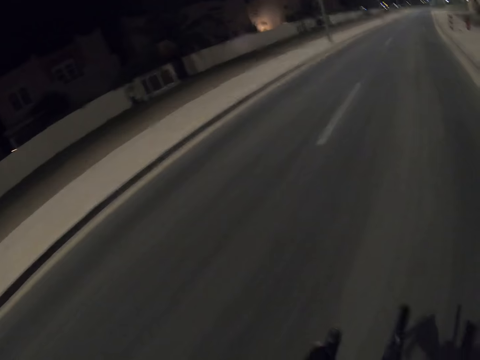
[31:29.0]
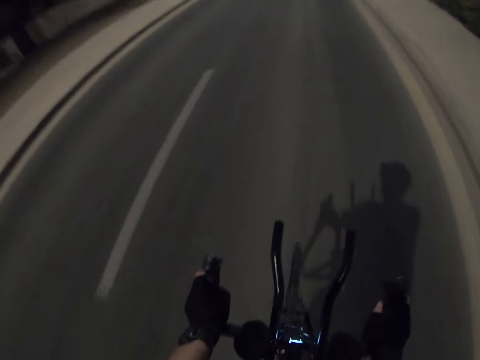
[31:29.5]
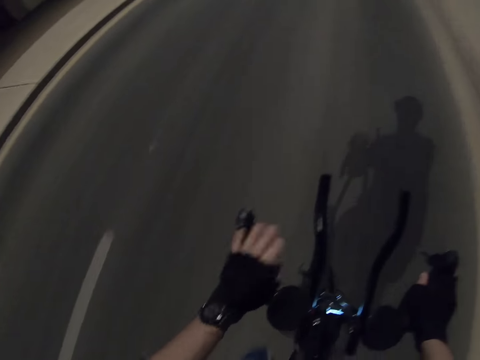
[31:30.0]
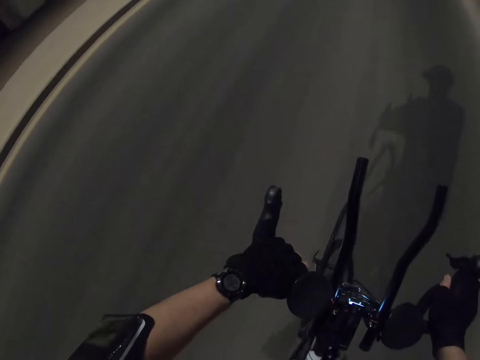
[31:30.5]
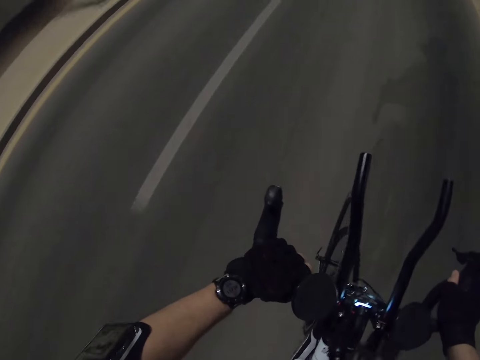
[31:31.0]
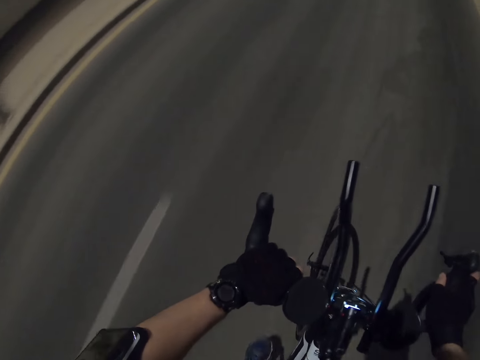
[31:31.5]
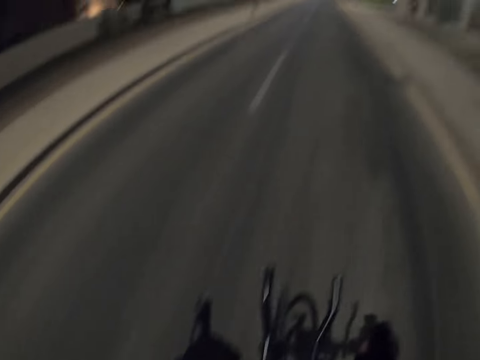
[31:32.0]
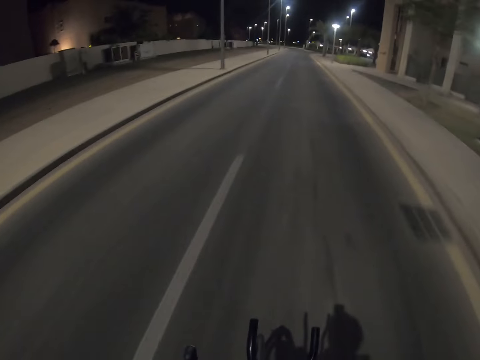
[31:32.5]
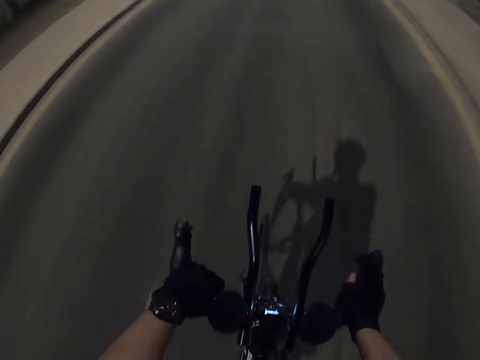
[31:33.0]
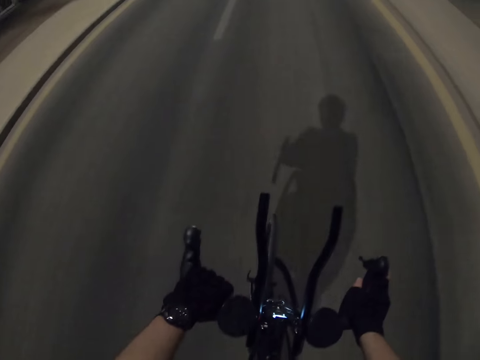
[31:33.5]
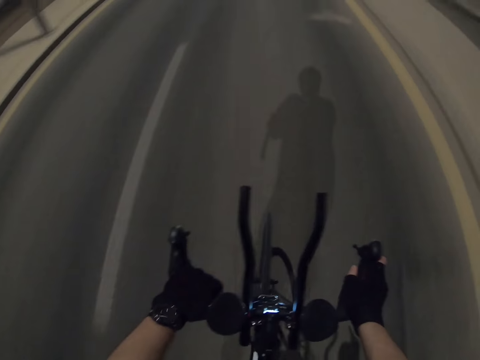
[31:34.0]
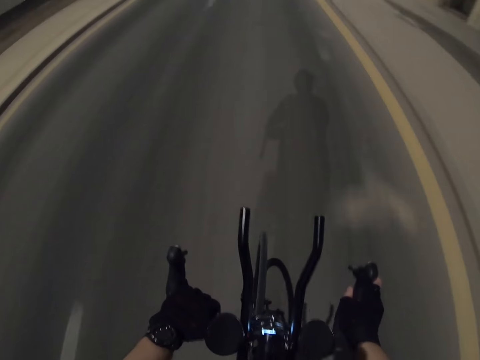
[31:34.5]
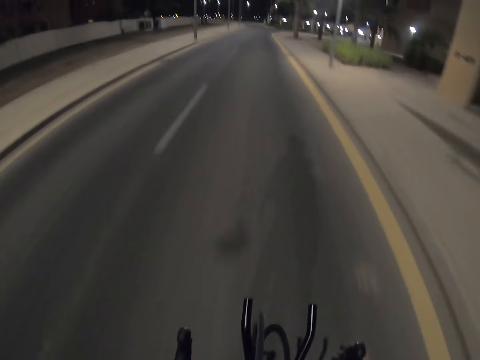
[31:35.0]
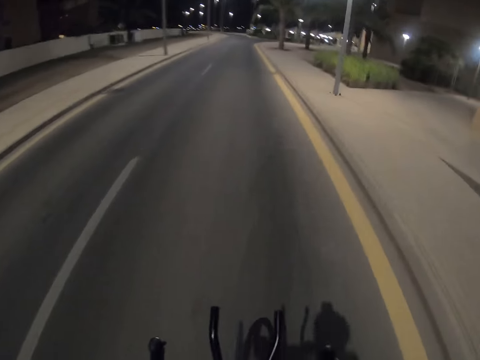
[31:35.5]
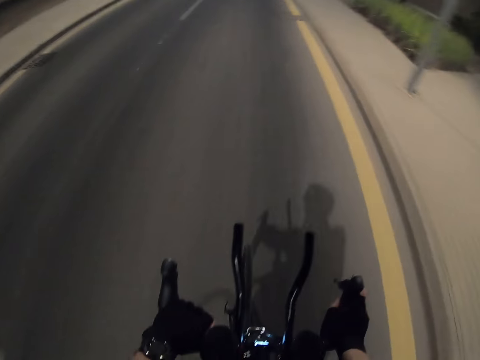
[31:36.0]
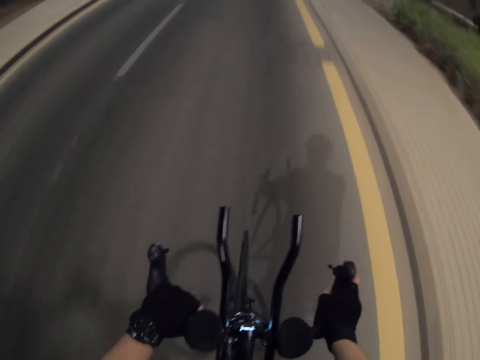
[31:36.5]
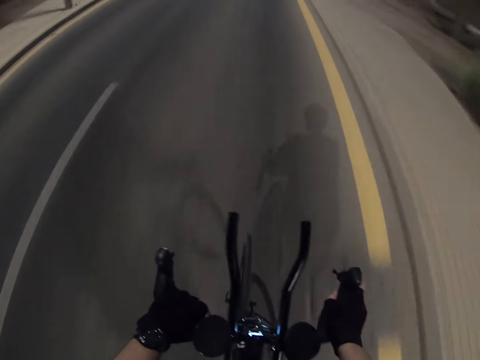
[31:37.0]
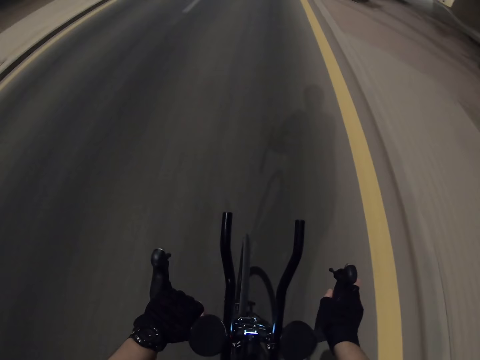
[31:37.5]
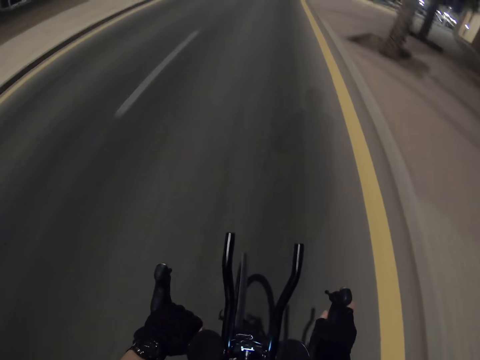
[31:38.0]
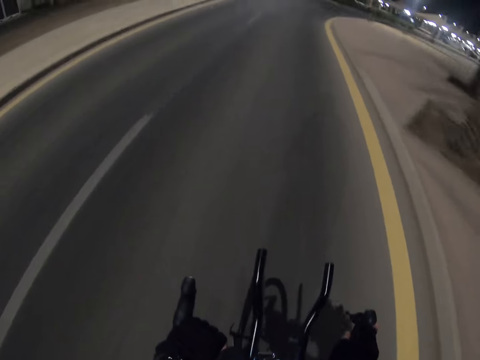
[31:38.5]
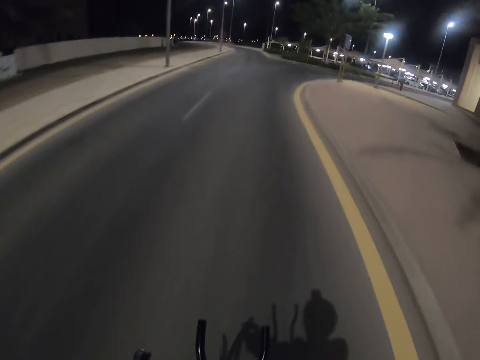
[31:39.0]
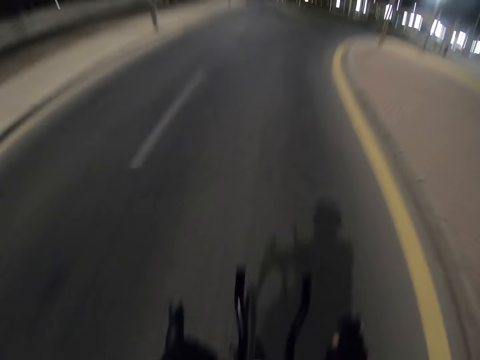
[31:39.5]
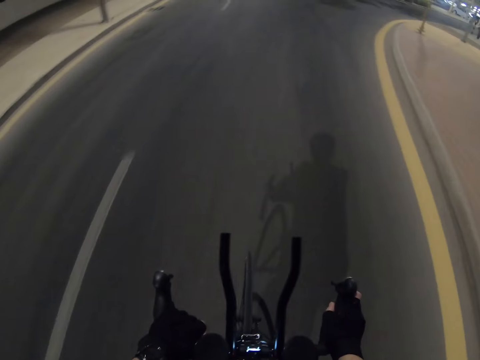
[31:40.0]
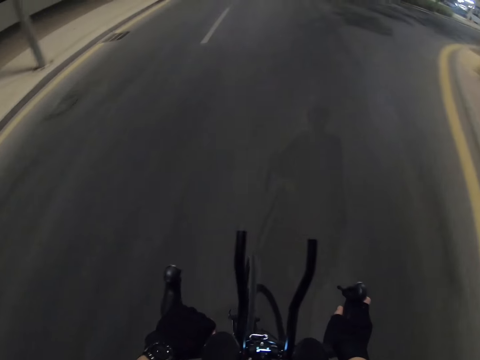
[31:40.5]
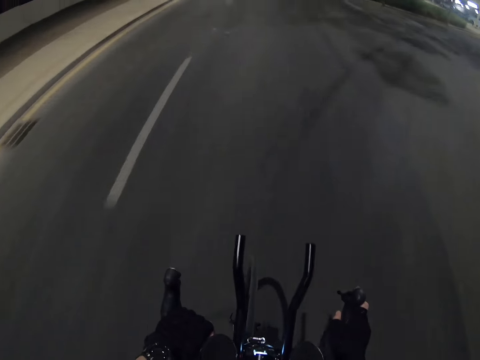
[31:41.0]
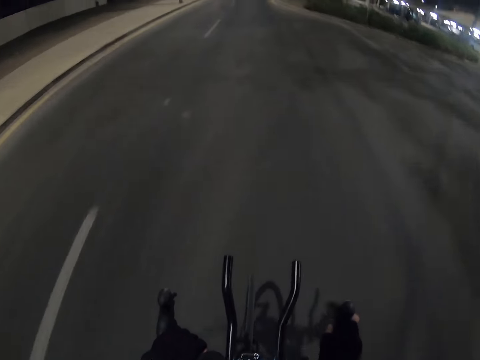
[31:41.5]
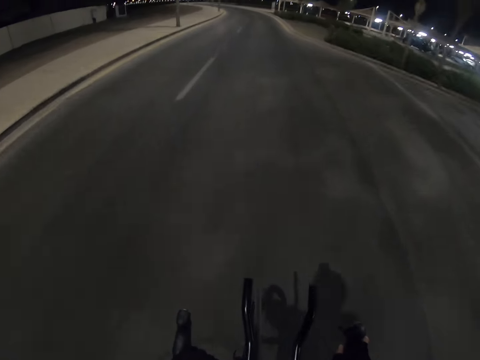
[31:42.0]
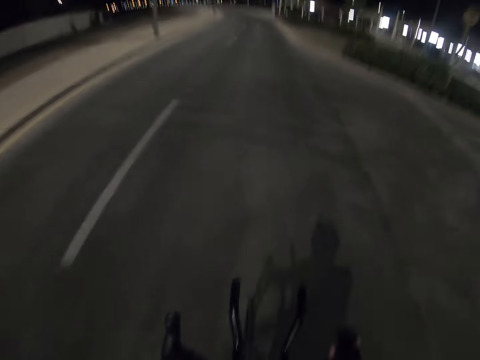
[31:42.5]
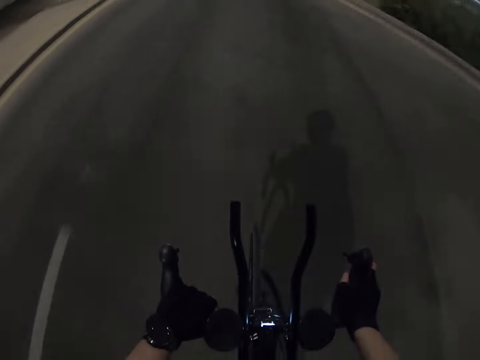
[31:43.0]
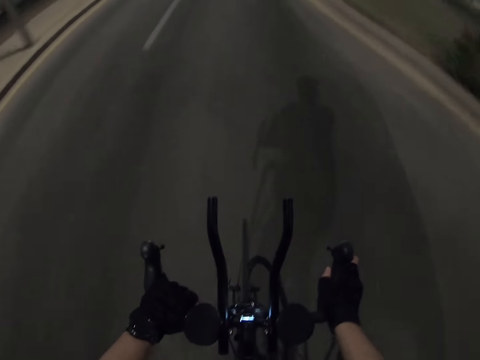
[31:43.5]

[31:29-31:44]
The camera wearer checks the watch on the left hand. They ride a bicycle.

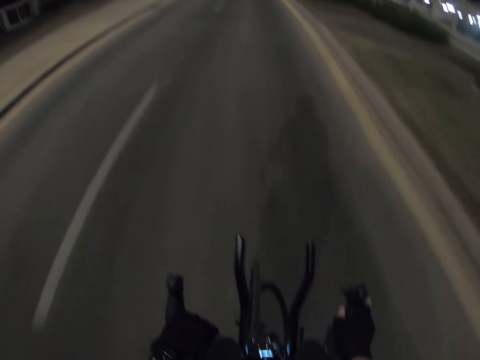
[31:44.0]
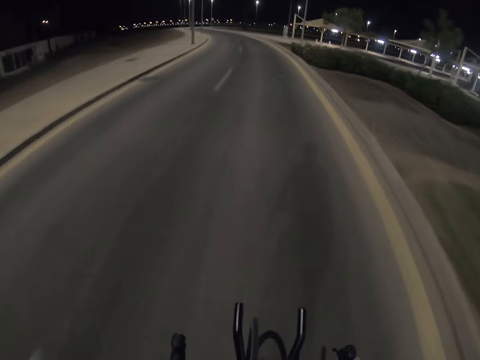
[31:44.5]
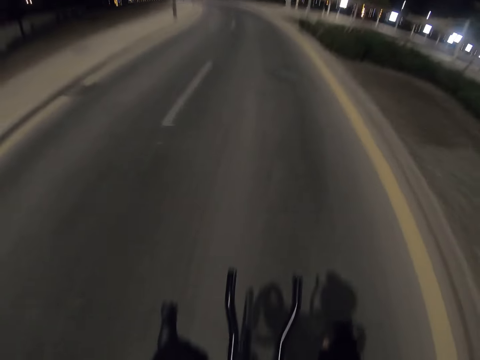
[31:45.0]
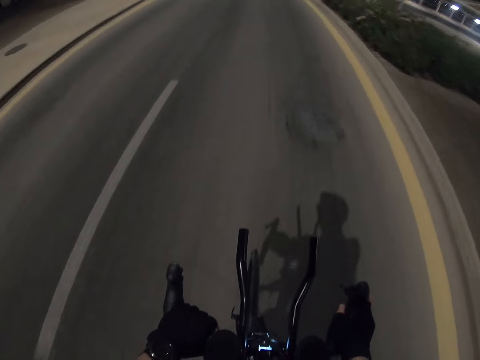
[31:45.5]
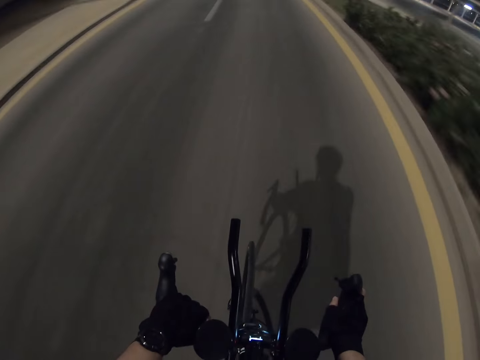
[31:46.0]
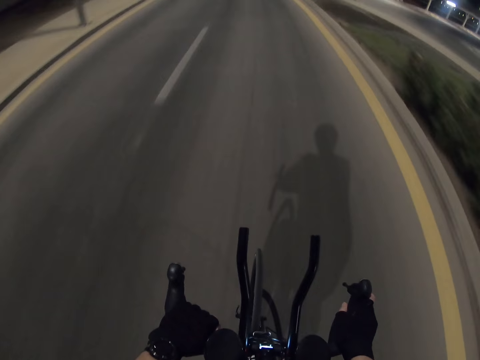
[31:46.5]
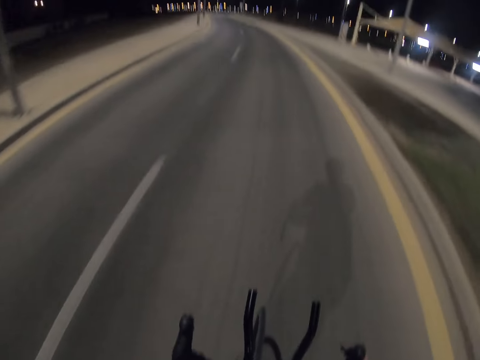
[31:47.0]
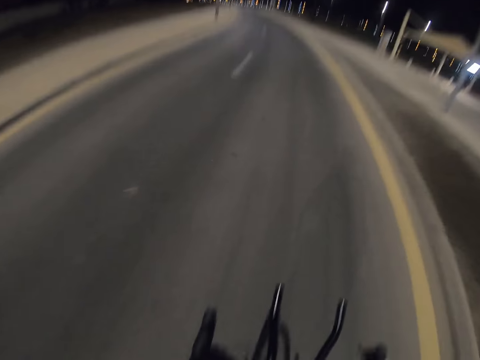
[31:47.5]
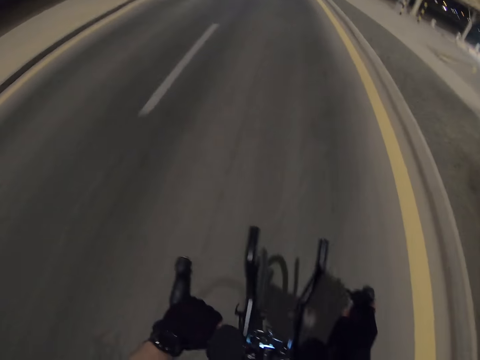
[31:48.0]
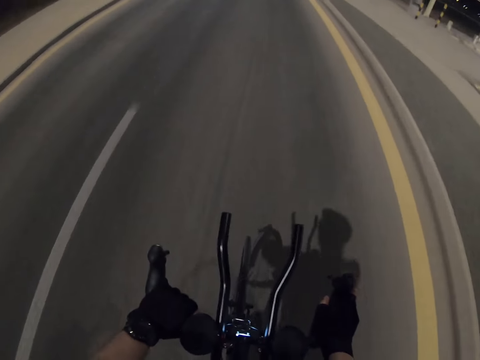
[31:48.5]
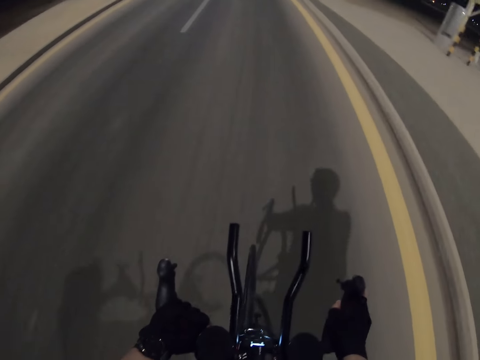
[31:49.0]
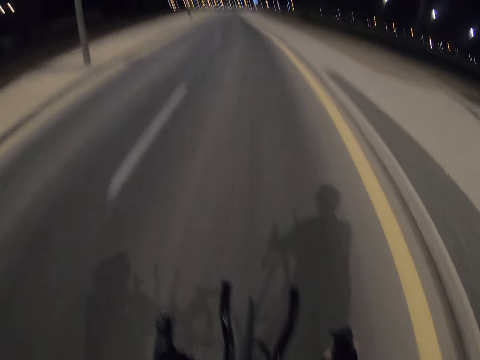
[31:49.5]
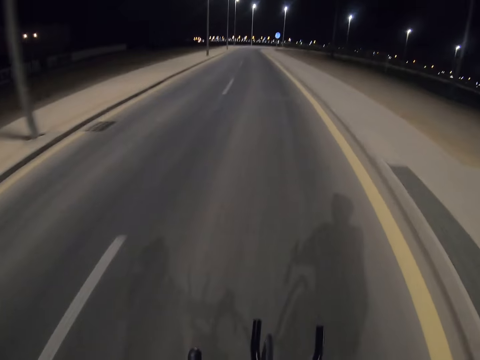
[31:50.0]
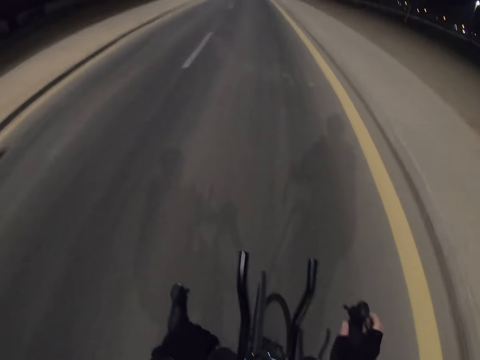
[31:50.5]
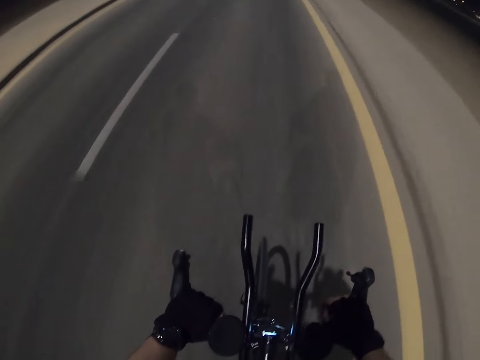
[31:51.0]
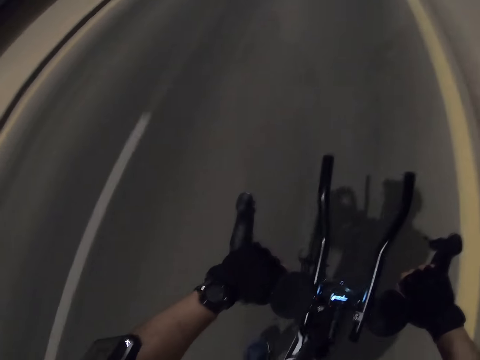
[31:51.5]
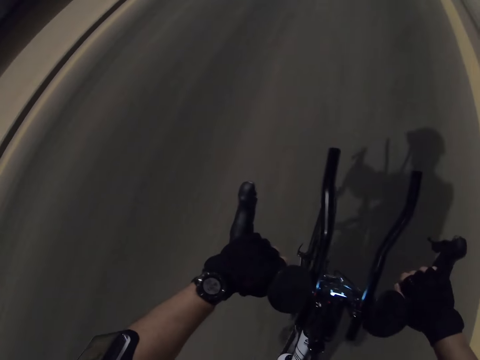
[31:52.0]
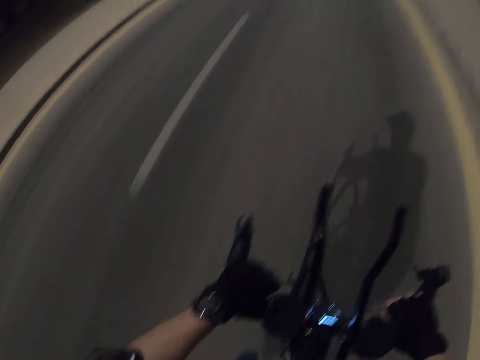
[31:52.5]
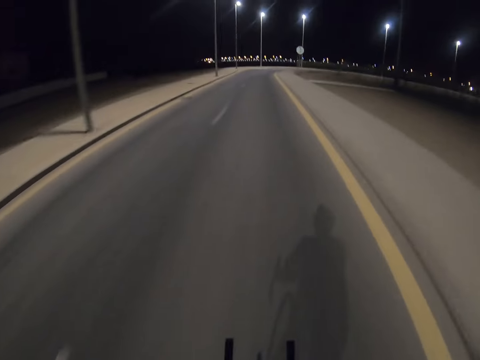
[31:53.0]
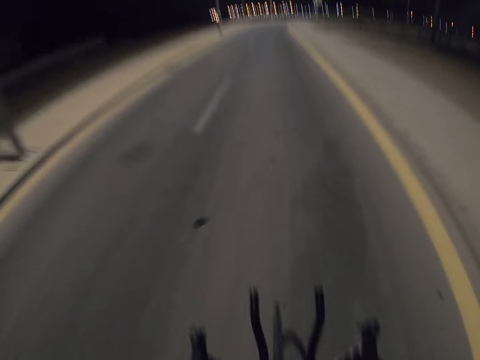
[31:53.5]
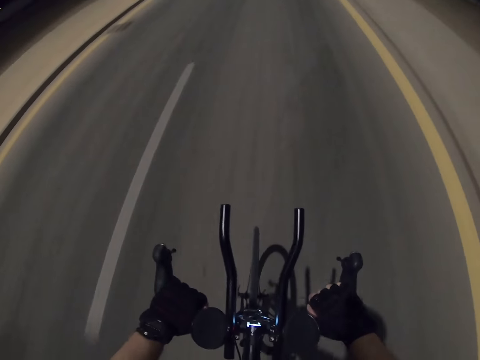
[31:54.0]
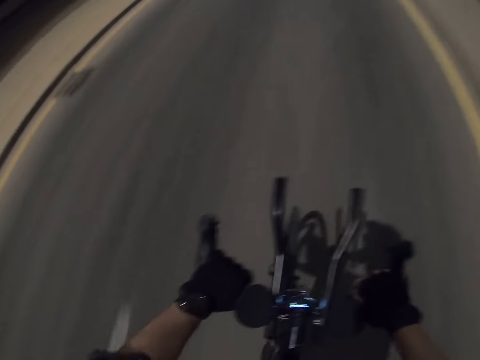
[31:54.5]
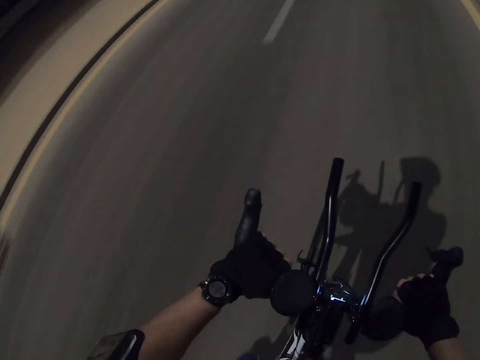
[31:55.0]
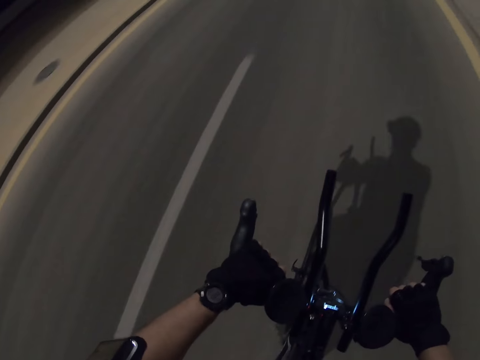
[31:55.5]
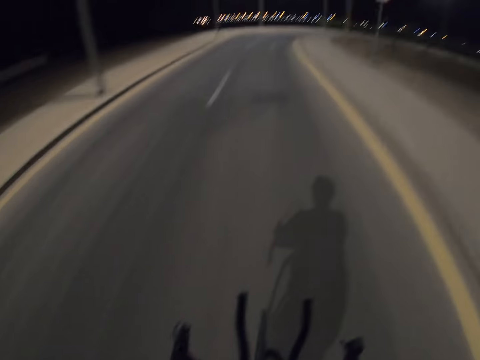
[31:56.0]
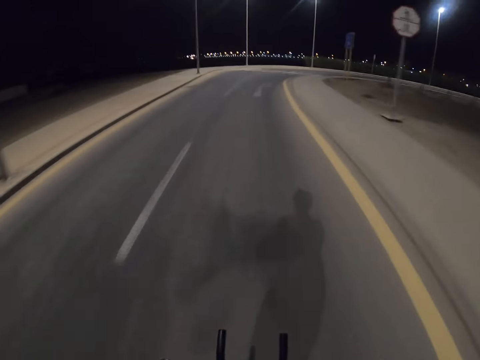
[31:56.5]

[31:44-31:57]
The camera wearer checks the watch on the left hand. They ride a bicycle on the road. They check the watch on the left hand again. They ride the bicycle on the road again.
